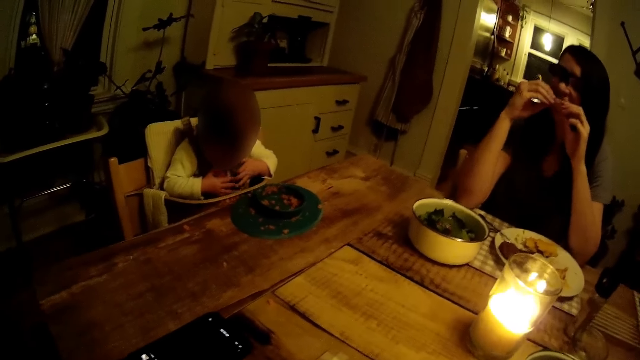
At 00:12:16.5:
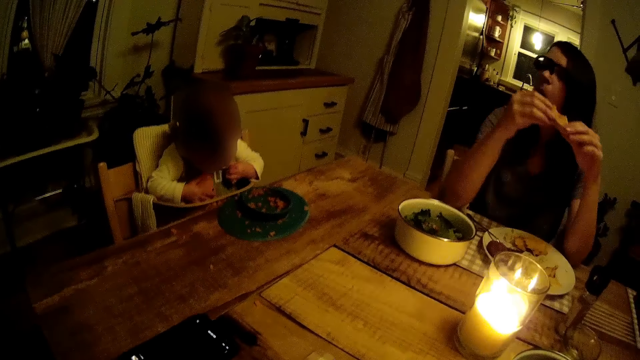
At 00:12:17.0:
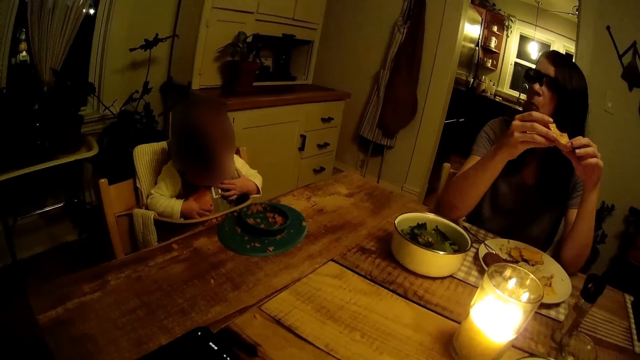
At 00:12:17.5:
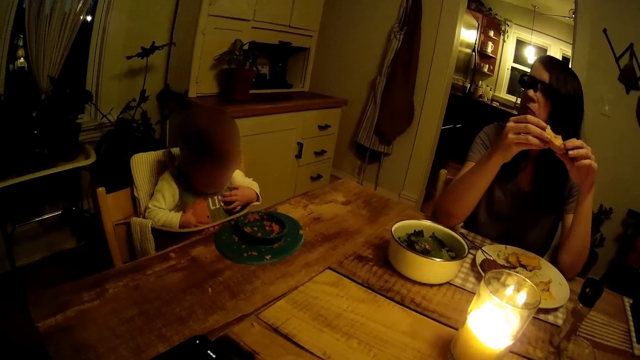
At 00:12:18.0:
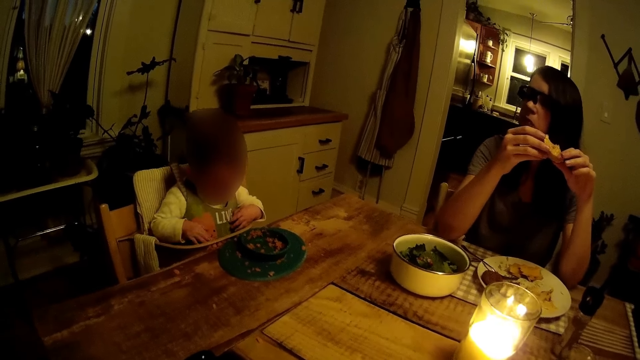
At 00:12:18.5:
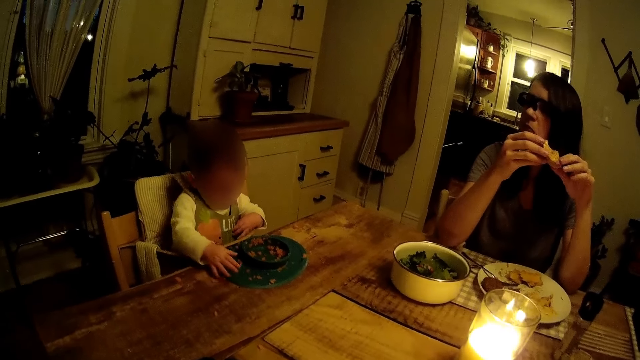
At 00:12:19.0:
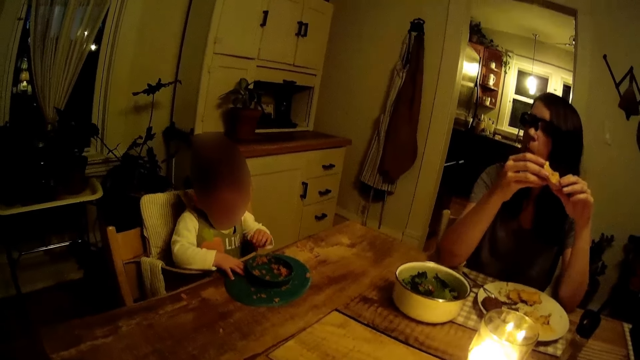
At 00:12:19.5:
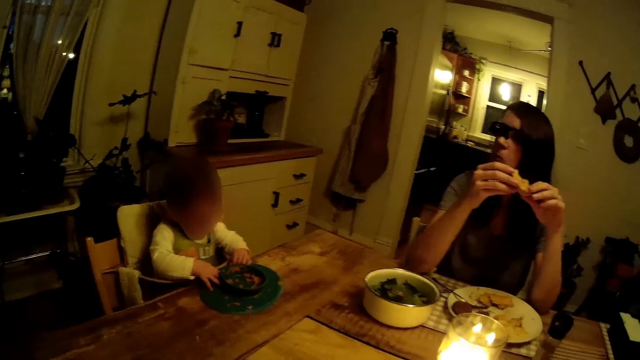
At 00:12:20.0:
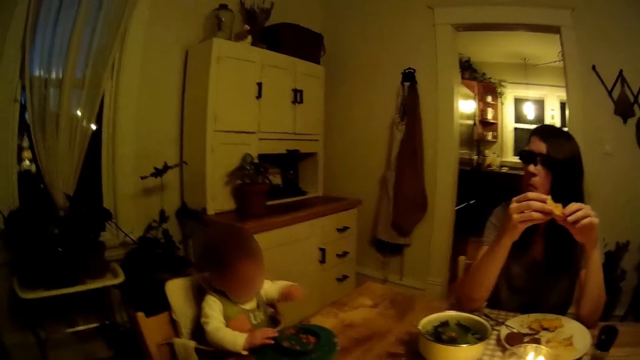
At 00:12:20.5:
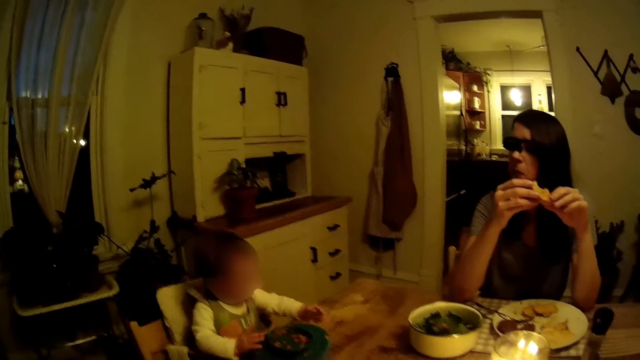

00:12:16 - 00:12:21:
A woman eats something.

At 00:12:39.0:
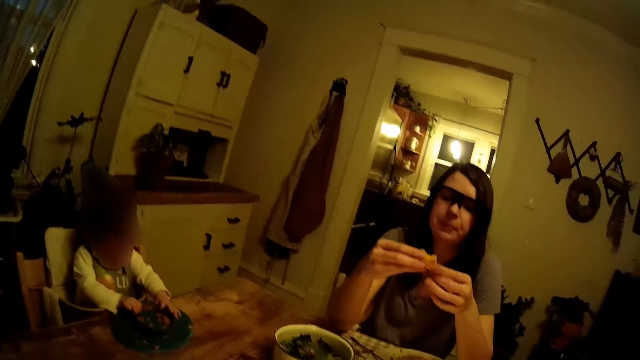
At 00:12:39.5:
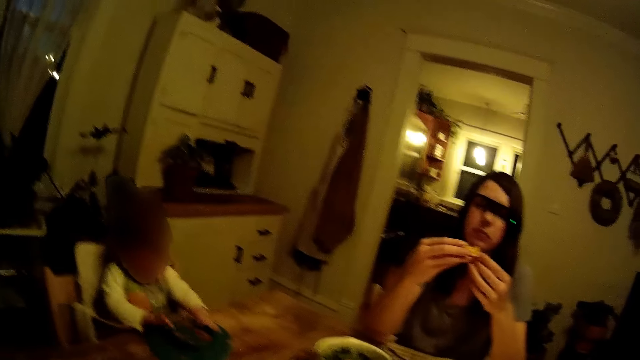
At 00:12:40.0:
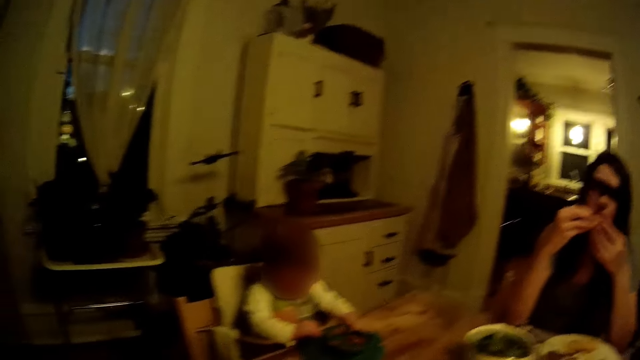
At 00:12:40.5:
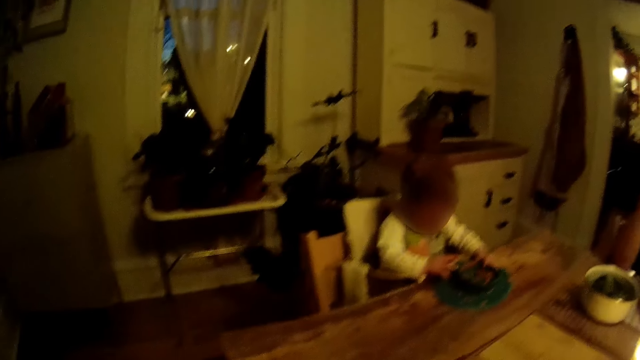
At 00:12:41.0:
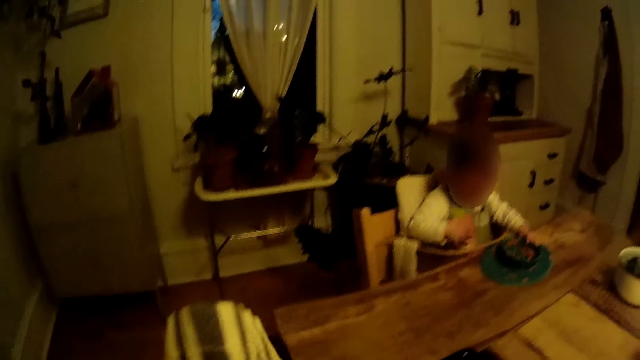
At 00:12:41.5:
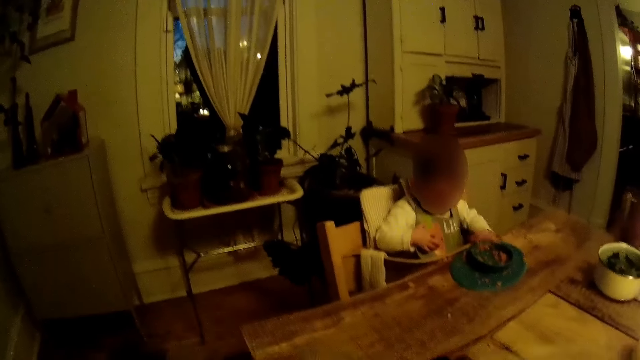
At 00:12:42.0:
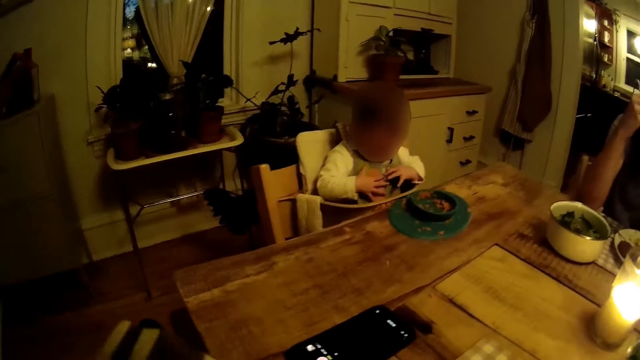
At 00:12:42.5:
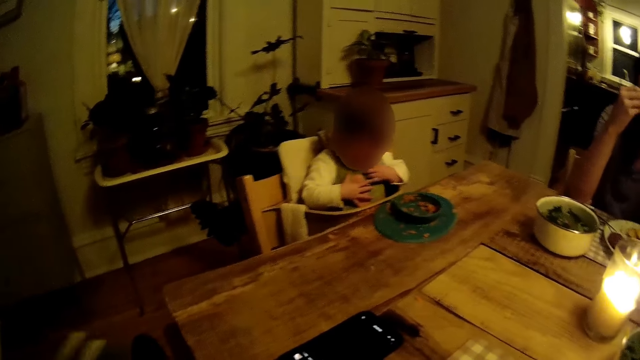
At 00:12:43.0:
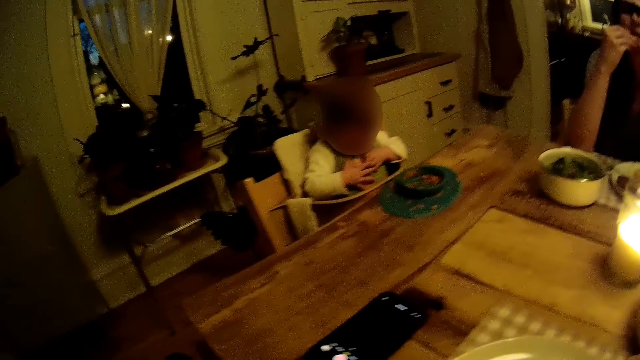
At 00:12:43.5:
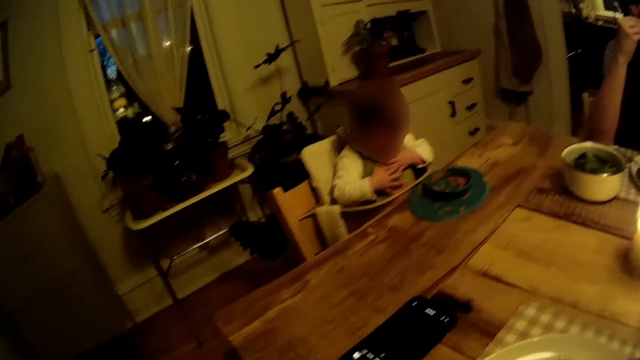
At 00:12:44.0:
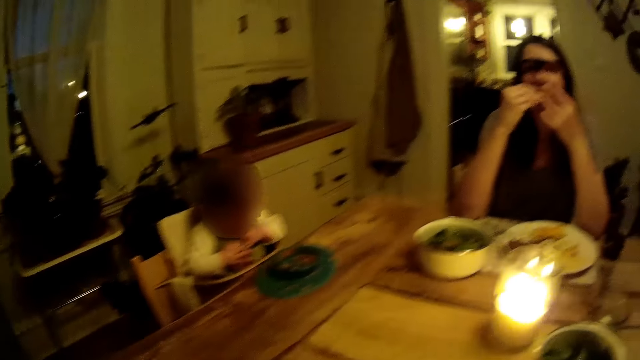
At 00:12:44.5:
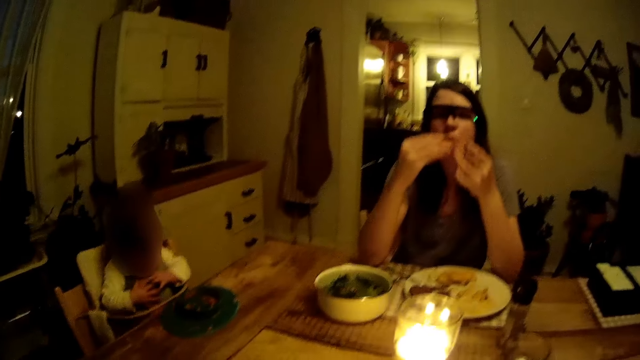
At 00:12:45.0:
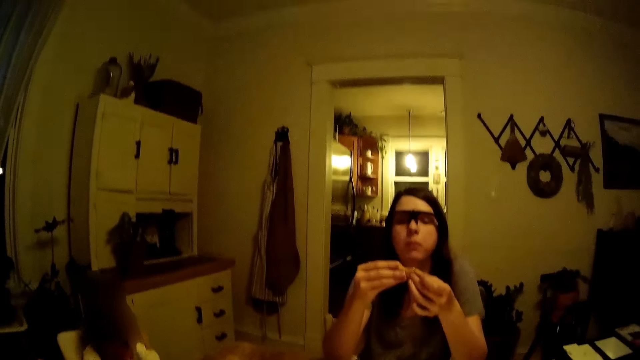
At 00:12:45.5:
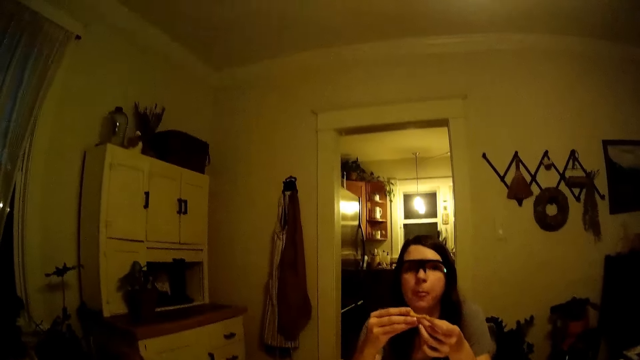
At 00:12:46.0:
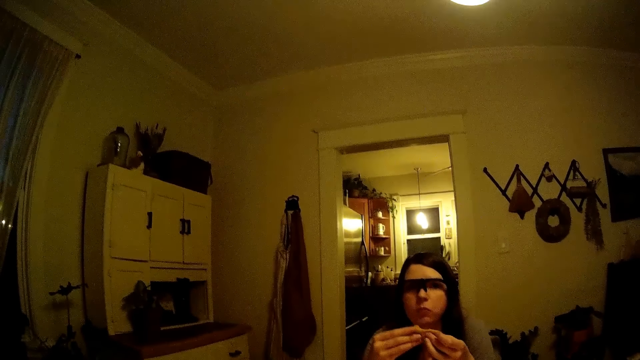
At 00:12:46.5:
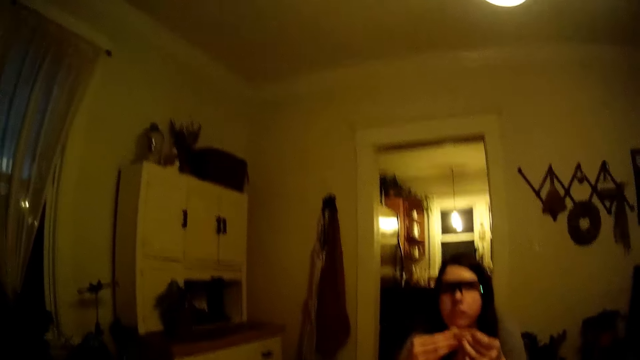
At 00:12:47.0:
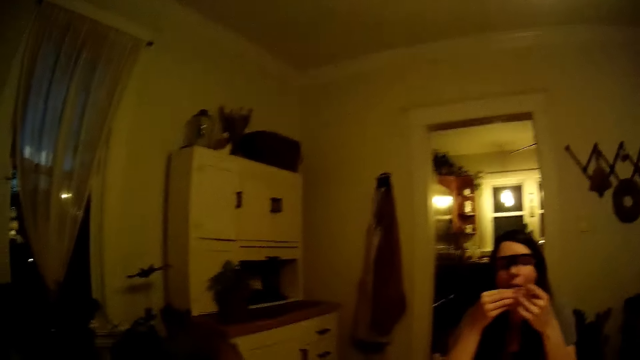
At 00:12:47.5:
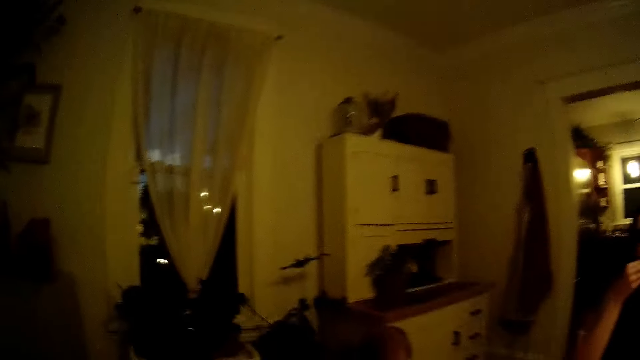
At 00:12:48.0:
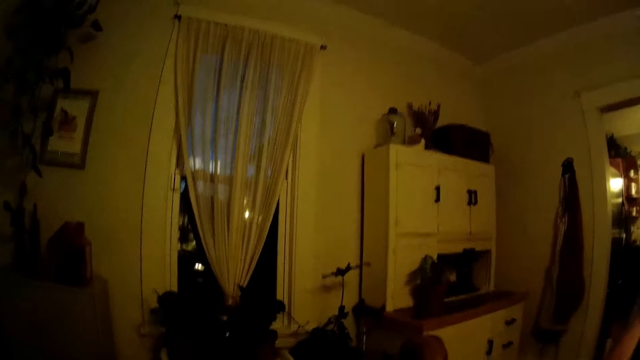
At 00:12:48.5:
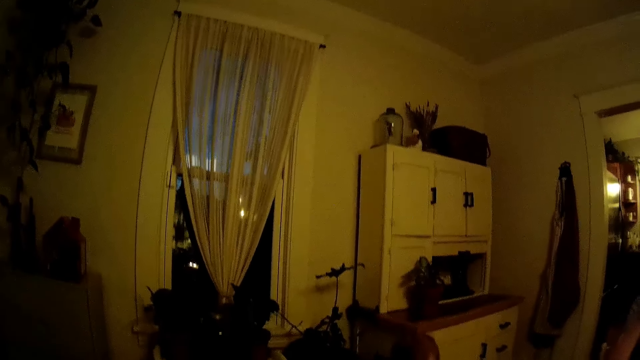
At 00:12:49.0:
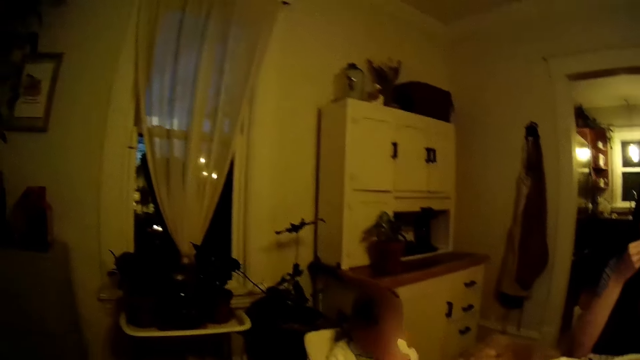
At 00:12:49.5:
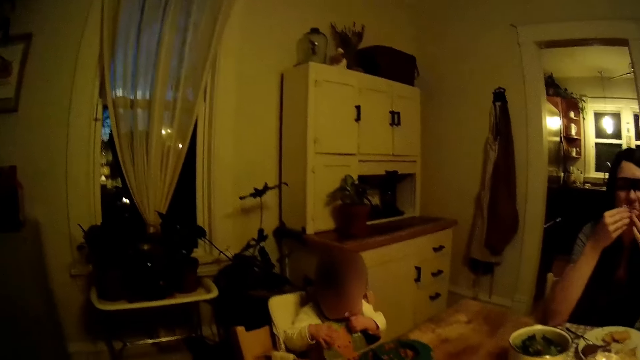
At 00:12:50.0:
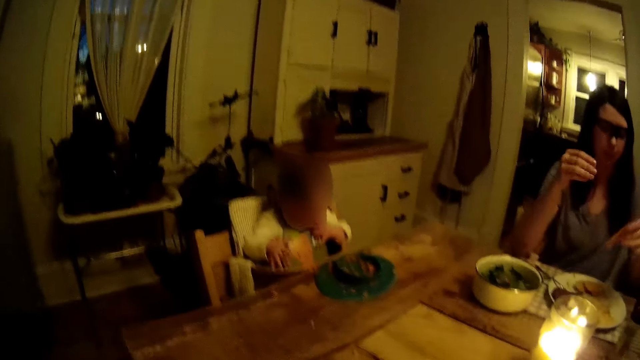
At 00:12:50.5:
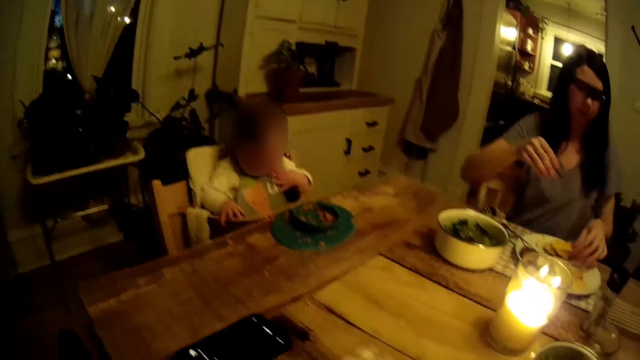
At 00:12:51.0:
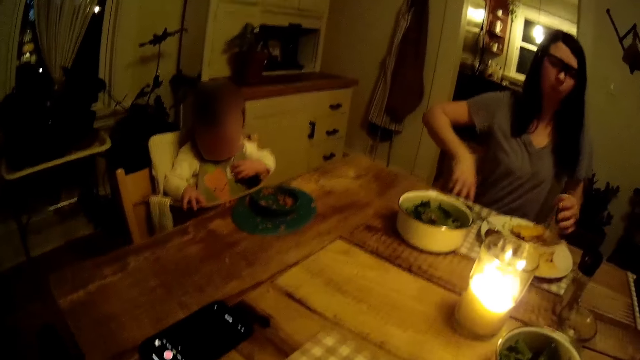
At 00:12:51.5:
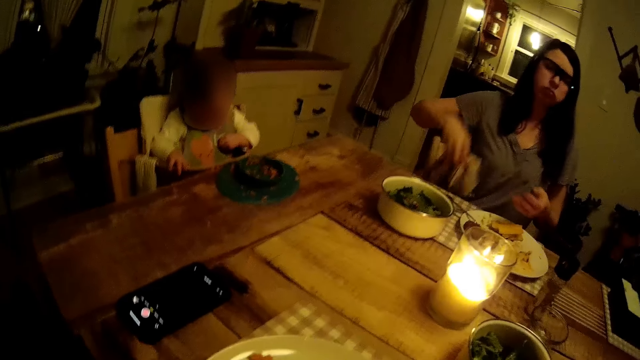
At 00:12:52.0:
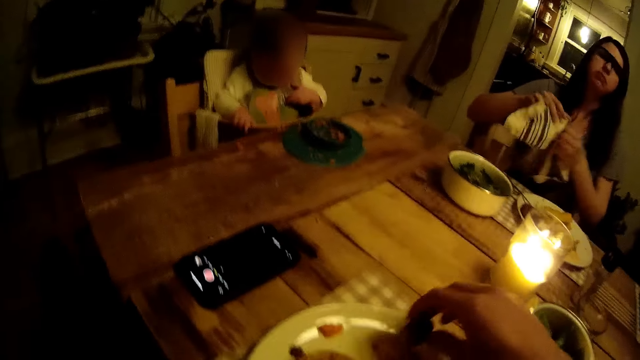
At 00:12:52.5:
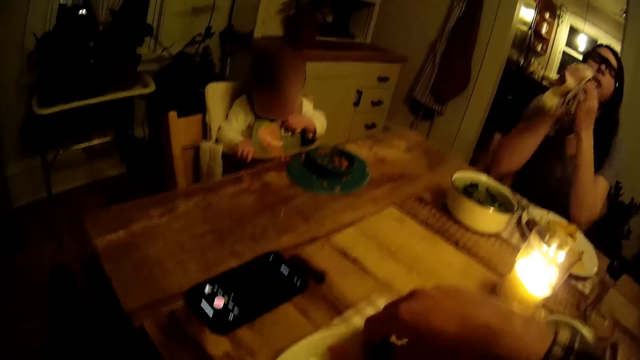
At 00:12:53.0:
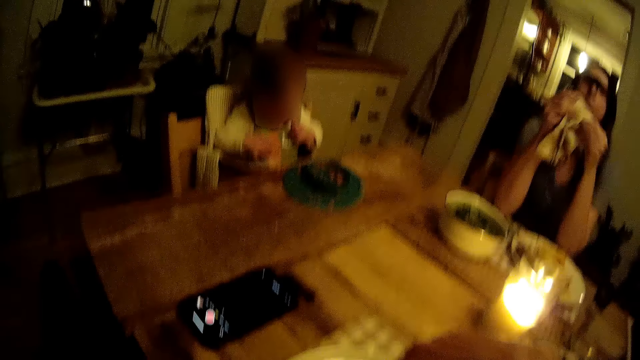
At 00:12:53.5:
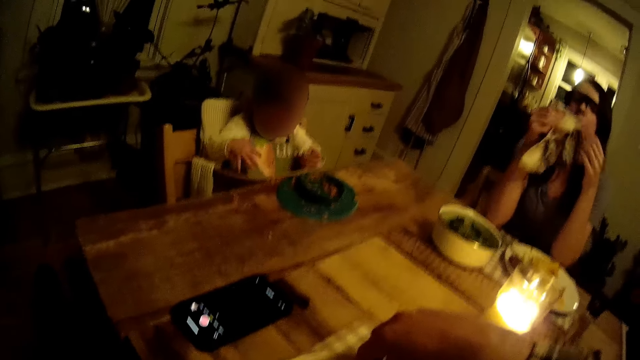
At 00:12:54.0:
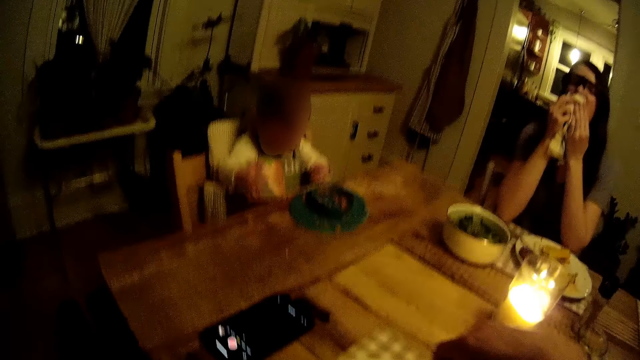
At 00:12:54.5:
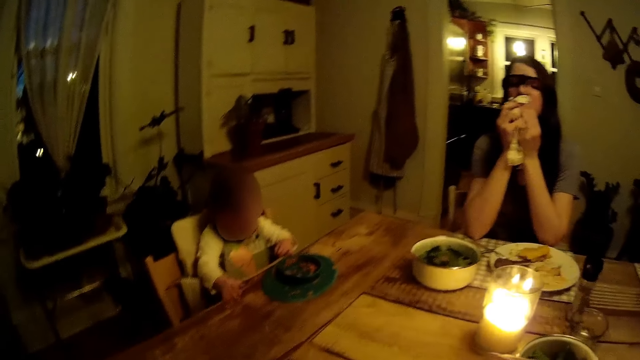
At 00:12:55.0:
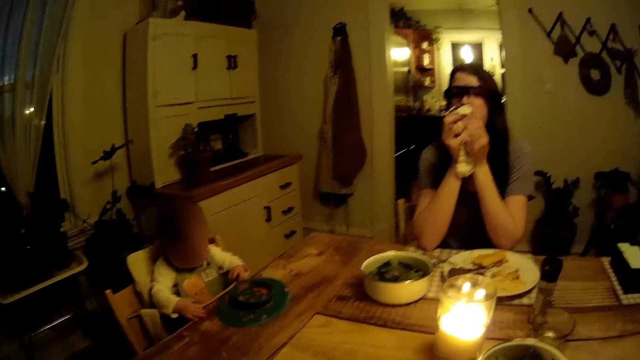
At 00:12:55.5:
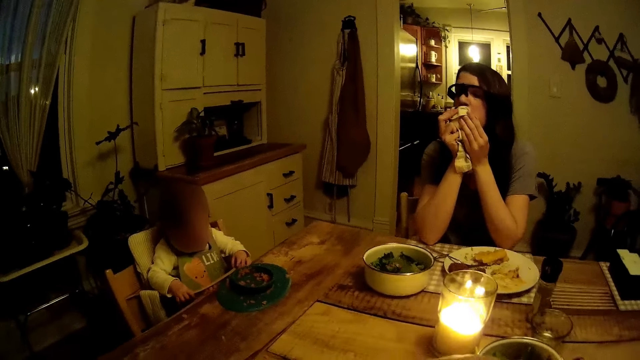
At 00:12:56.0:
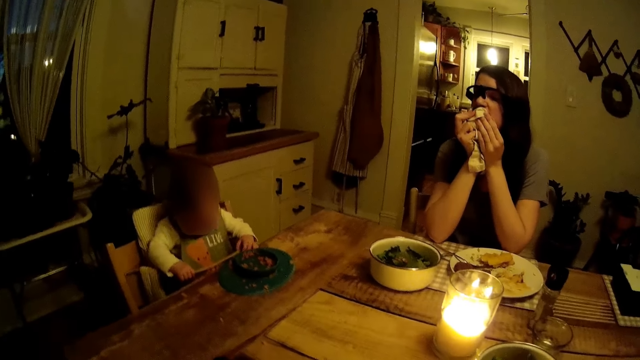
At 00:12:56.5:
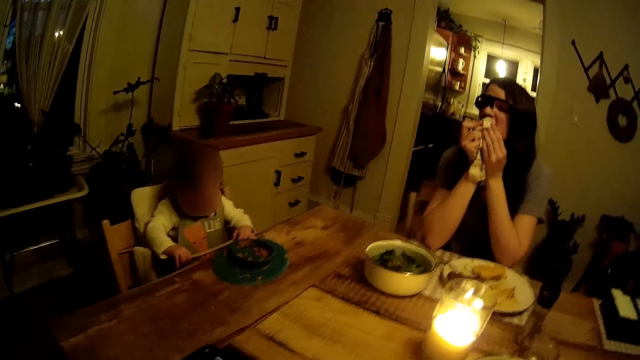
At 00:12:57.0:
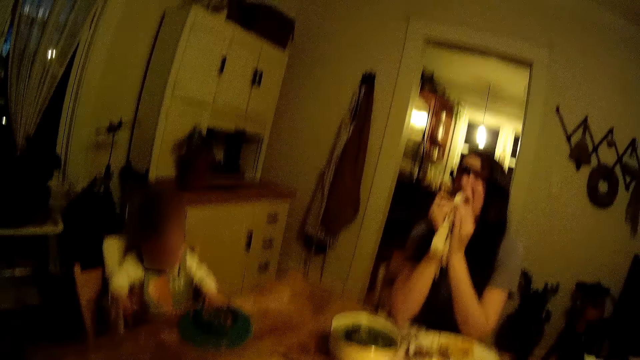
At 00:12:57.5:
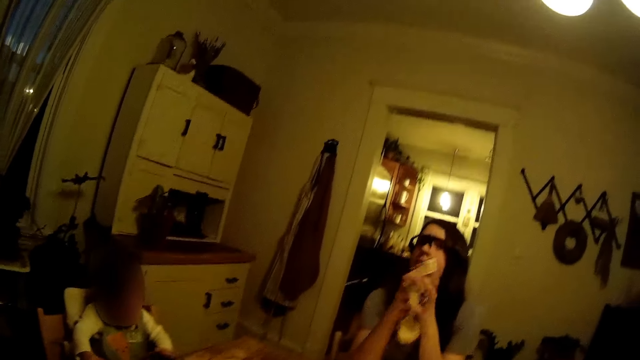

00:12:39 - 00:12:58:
The camera wearer picks a towel from the floor with his left hand. He wipes his mouth with the towel. He looks around the house. The woman picks the towel from her lap with her right hand. The camera wearer picks a piece of pie from a plate on the table with his right hand. The woman wipes her mouth with the towel. The camera wearer interacts with the woman.
